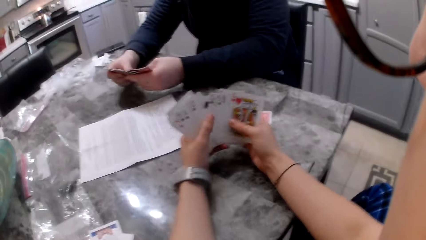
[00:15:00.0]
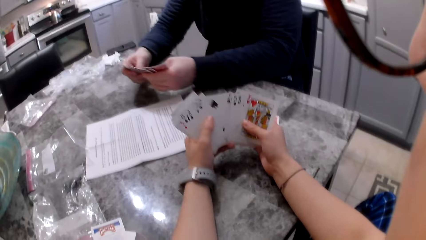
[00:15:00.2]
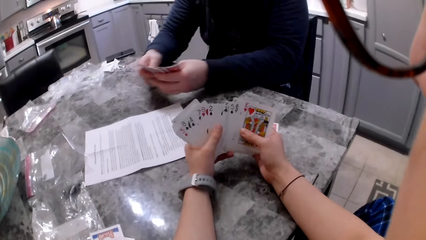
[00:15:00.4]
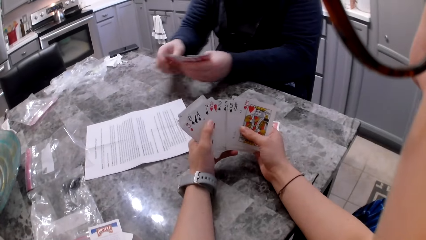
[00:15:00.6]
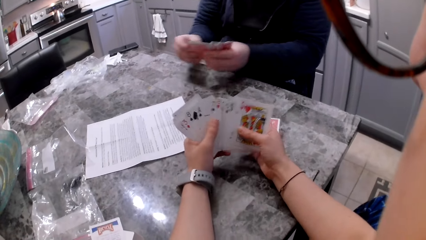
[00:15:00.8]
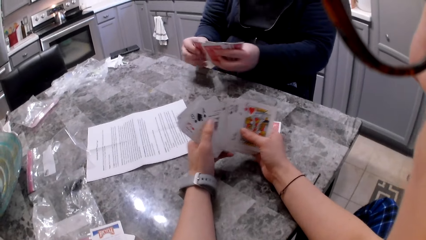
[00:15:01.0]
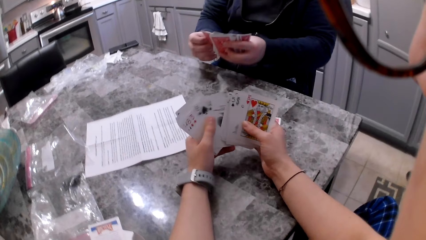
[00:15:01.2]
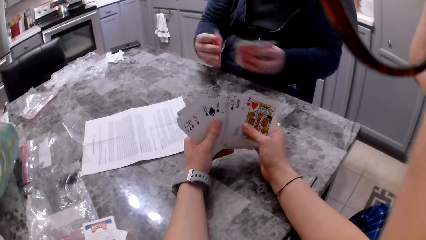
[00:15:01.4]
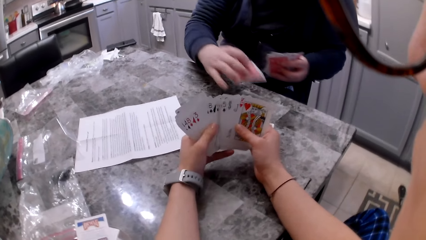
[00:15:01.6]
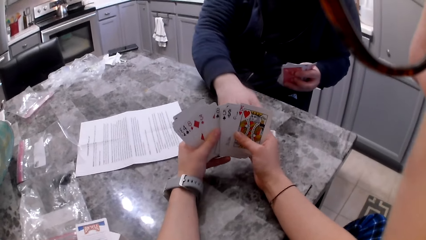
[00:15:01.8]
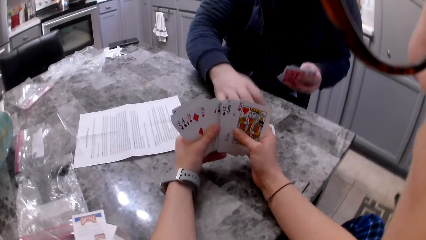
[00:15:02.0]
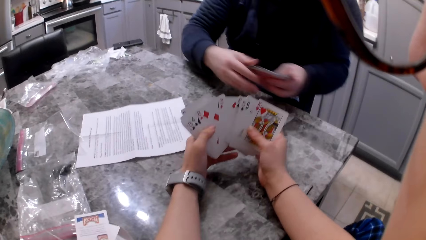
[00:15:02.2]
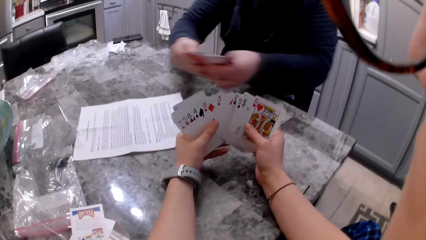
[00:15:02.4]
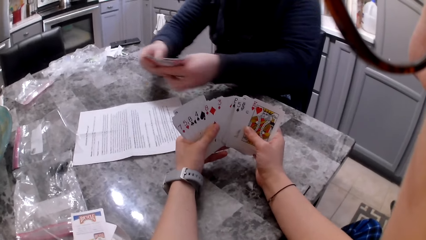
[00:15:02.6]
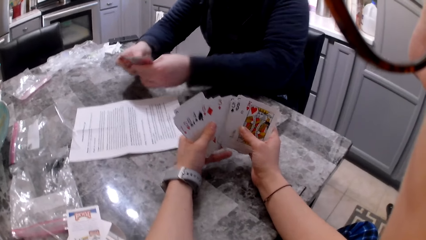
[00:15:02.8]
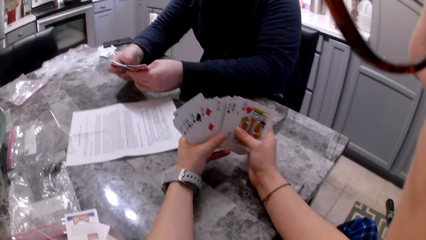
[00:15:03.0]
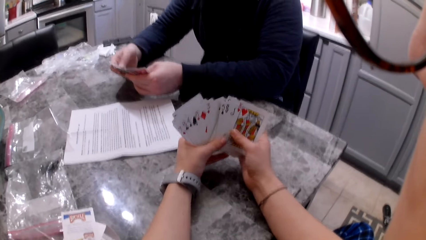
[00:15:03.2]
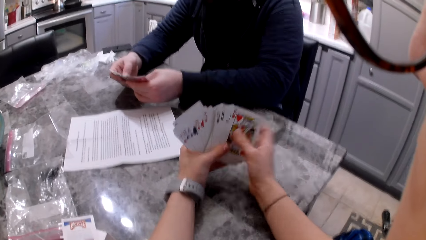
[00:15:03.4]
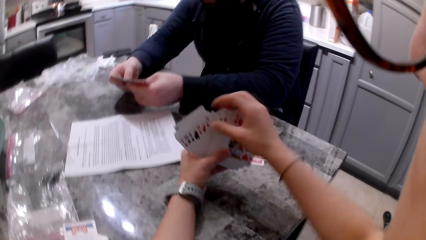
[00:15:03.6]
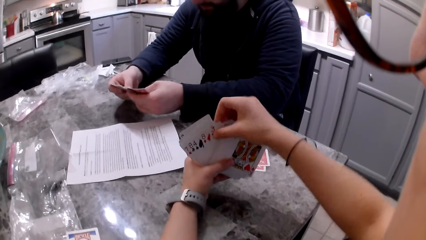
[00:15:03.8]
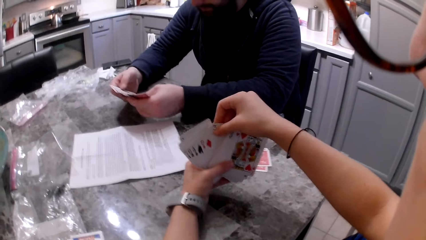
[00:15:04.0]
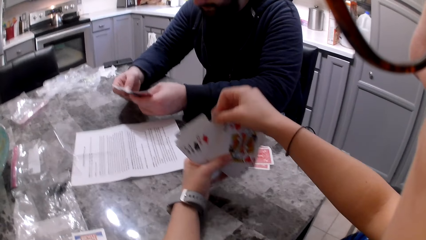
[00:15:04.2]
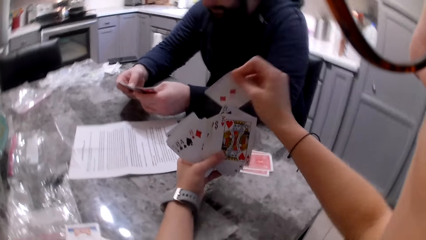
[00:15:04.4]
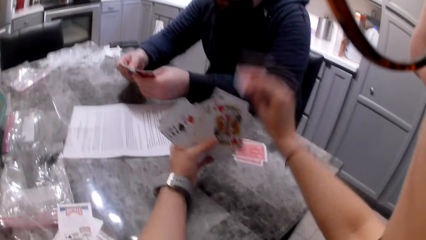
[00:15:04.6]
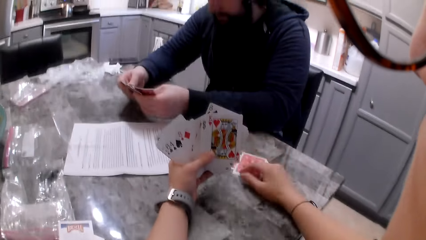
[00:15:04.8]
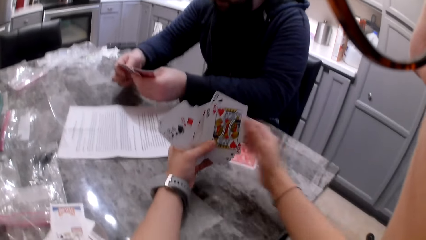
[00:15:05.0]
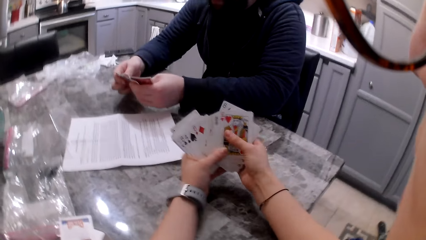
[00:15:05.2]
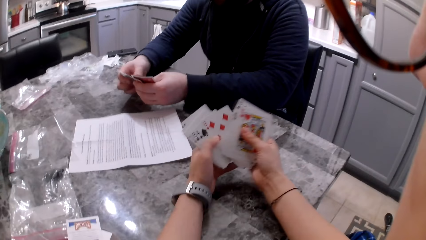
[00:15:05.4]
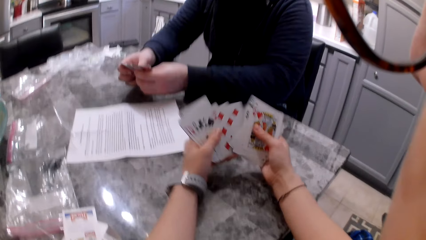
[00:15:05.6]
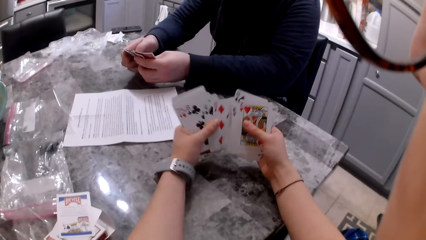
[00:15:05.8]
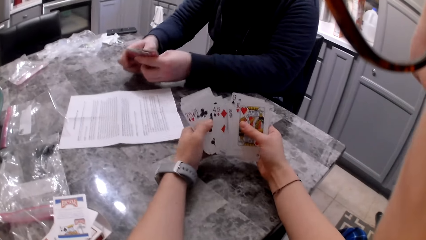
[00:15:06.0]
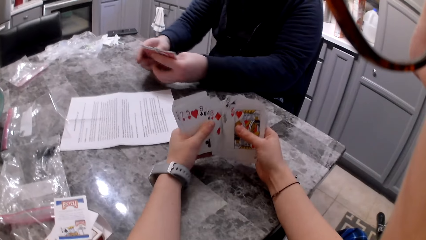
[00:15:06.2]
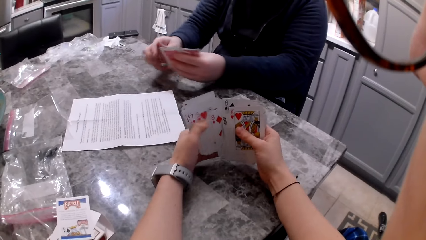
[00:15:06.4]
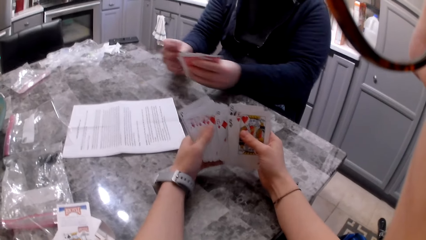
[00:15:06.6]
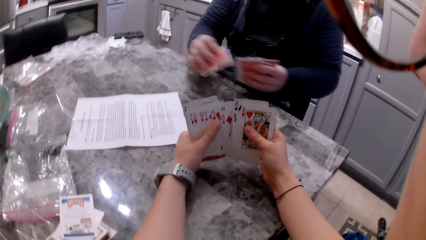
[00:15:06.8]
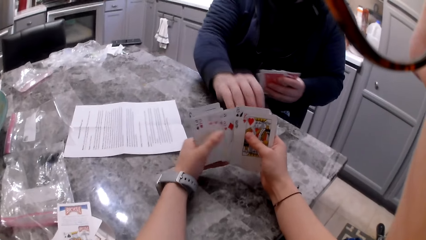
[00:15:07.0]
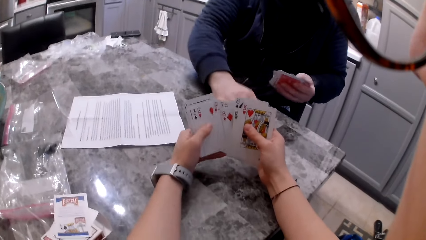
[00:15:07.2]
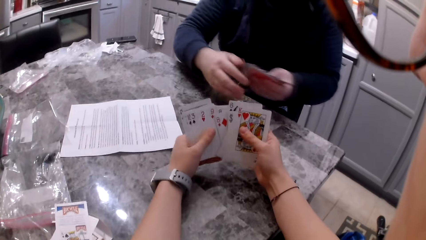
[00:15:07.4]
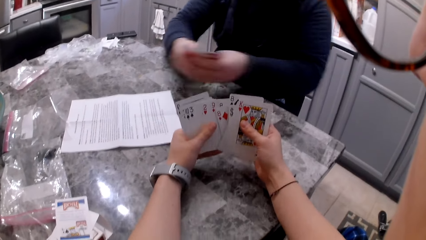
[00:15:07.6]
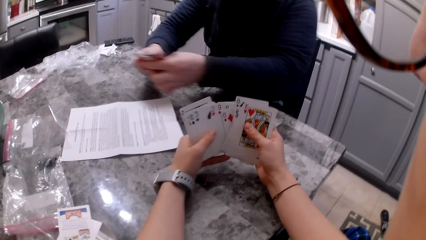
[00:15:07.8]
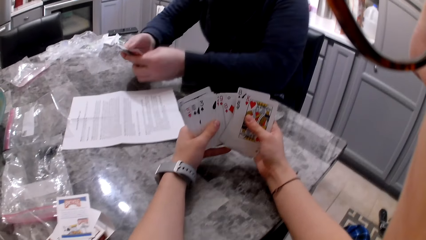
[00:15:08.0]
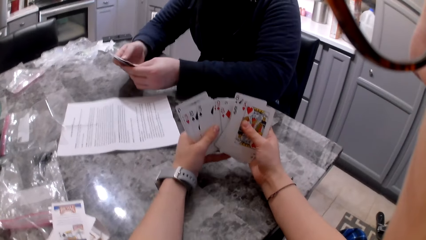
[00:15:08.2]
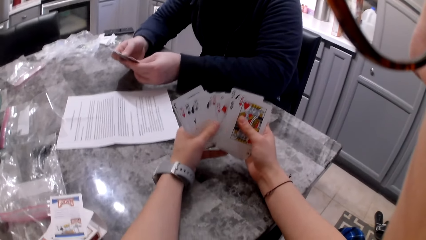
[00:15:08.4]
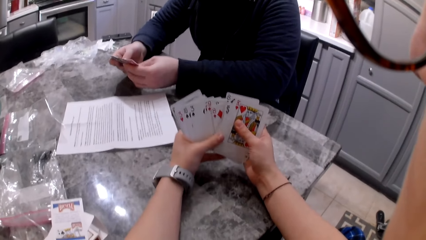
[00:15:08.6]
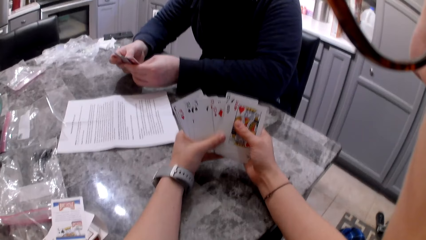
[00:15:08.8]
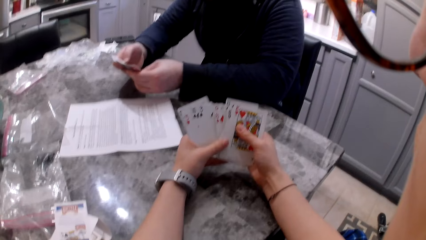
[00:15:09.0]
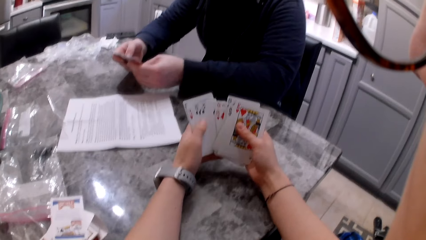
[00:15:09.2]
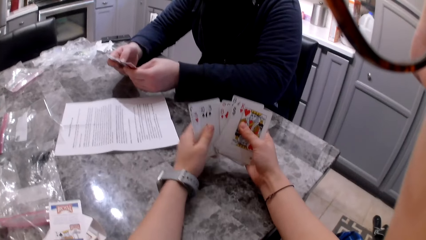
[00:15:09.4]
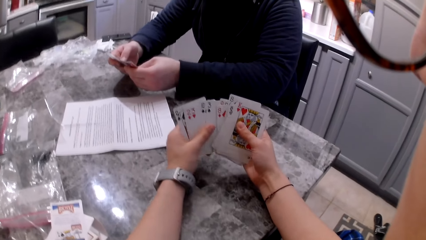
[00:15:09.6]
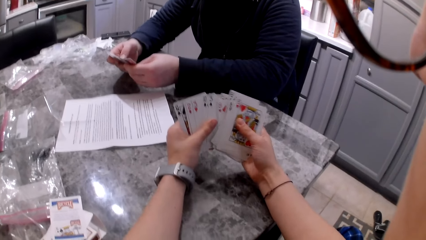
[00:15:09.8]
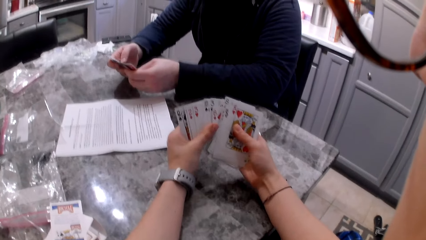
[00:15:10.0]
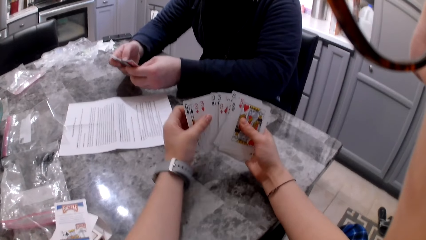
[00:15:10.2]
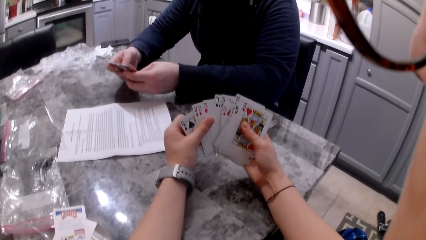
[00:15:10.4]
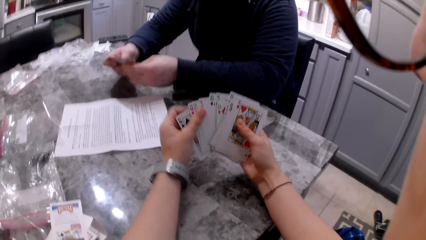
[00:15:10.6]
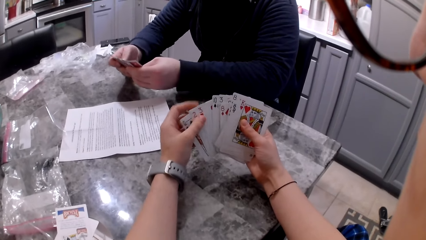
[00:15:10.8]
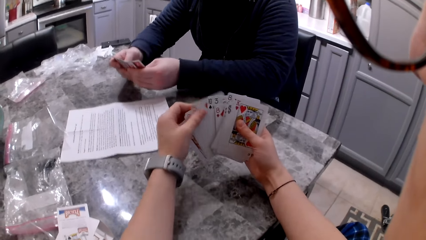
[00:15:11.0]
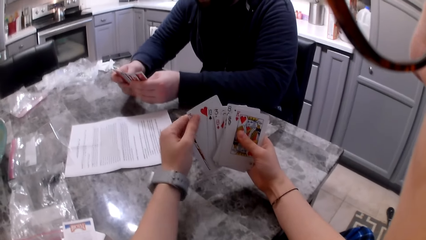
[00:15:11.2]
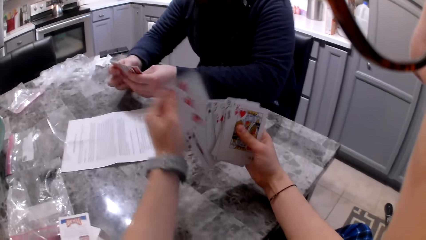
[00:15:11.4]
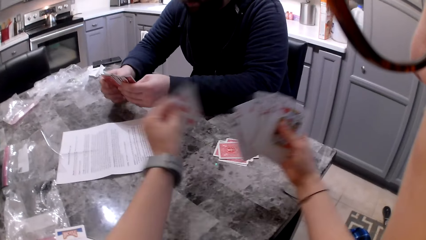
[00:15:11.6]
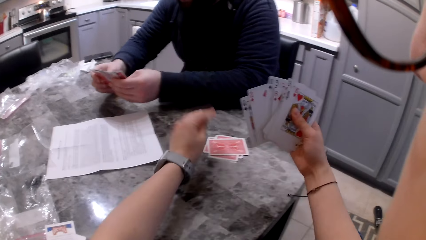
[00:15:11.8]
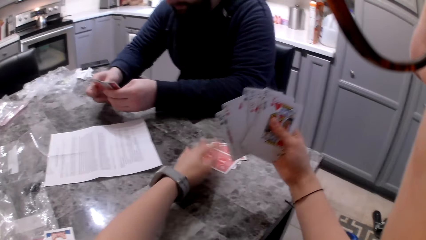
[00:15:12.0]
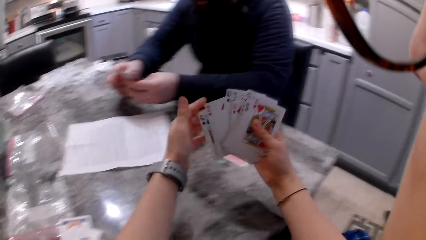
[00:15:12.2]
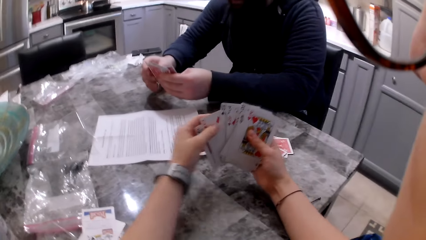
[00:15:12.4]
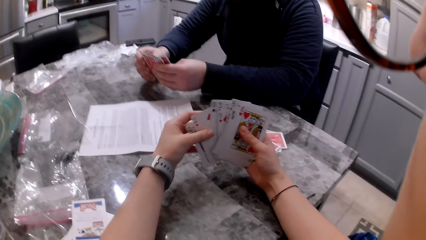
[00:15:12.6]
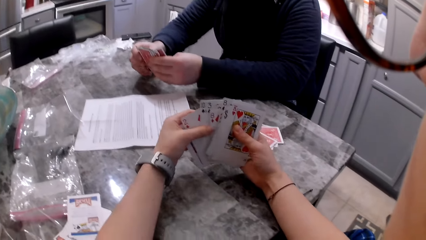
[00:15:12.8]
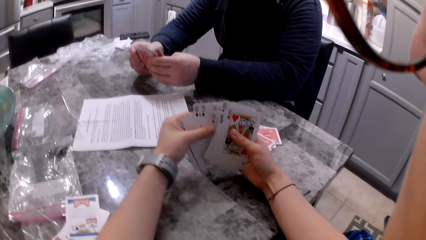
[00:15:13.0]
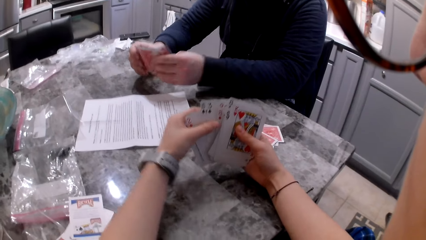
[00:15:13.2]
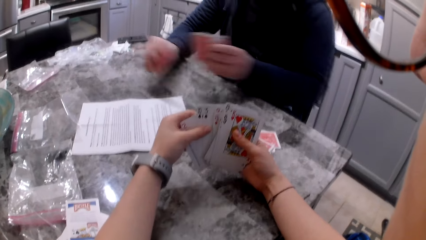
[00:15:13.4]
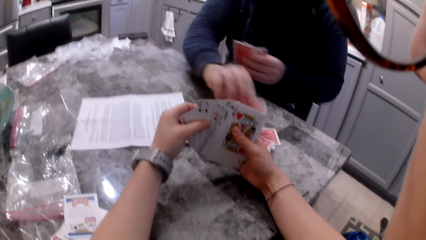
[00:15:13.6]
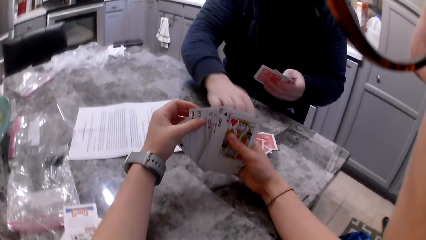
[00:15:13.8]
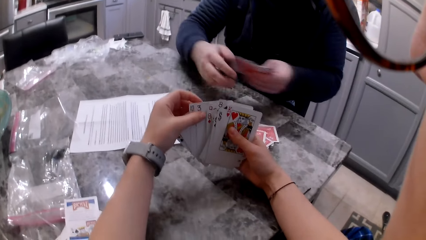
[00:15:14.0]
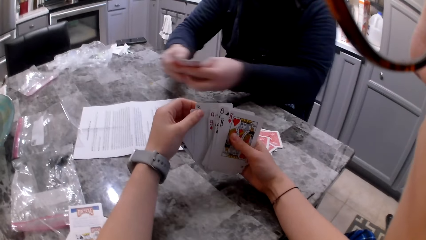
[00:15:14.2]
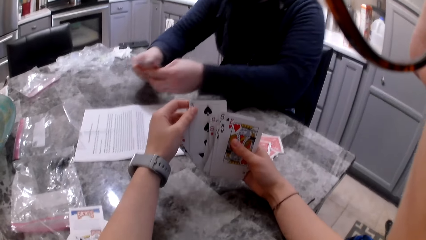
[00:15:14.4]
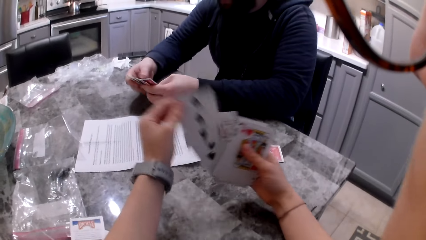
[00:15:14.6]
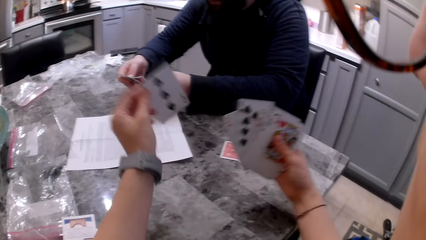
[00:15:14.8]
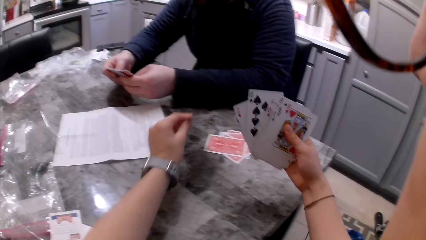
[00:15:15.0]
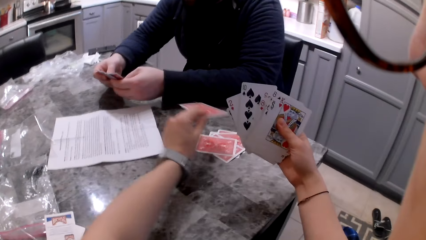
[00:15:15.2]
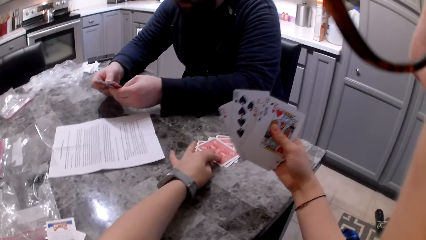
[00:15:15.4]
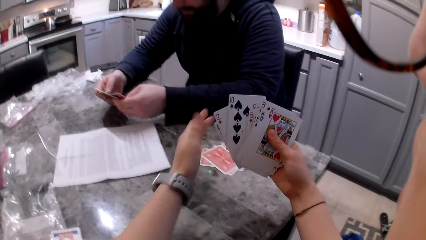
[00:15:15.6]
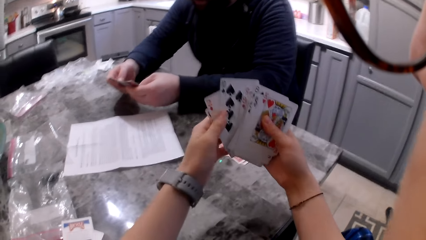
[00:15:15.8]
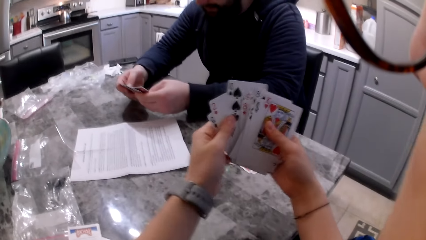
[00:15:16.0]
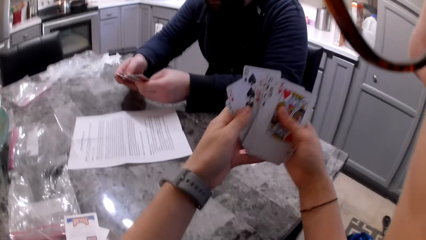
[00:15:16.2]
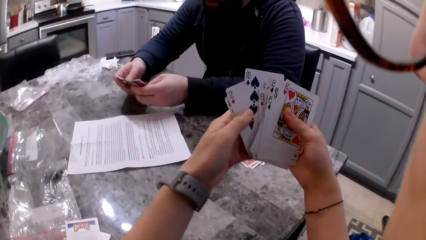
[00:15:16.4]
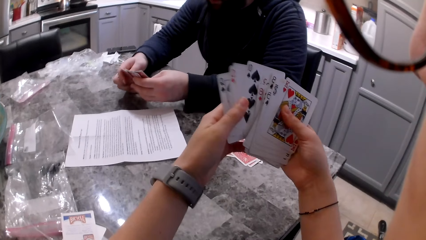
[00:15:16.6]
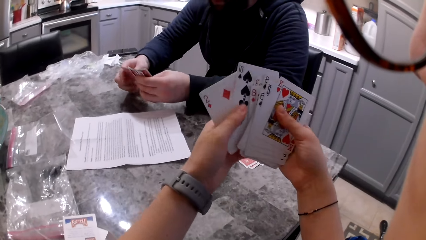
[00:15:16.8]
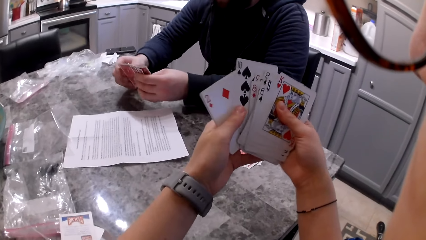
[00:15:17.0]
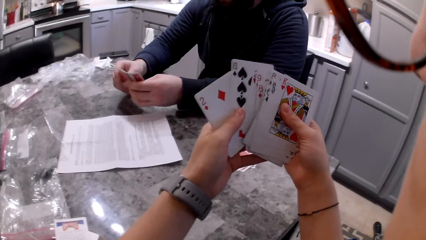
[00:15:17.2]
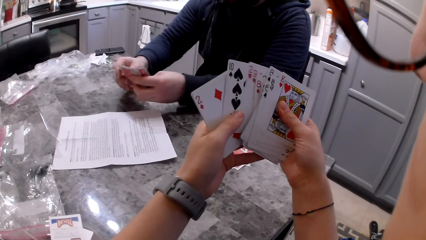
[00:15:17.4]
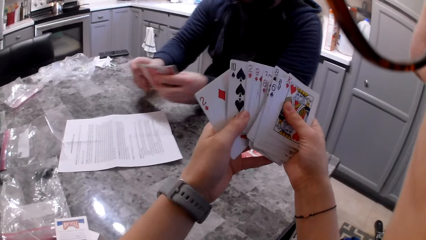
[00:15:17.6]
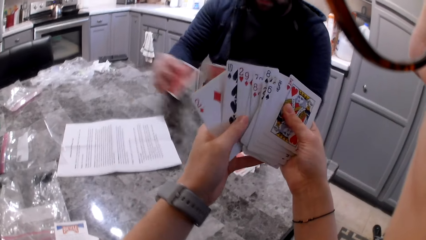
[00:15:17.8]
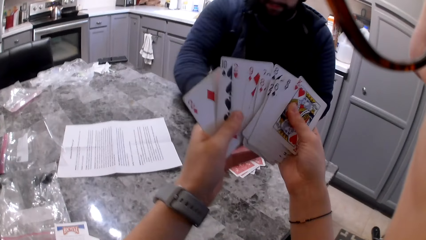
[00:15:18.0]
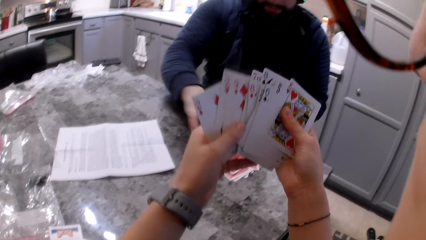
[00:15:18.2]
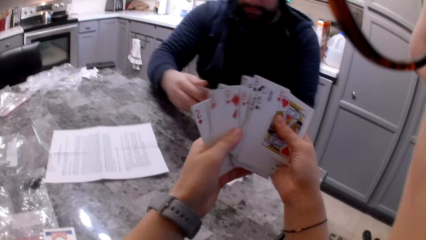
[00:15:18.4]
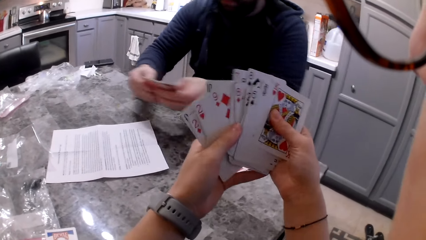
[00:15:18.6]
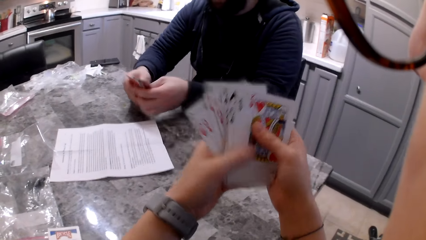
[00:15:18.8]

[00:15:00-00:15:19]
A man picks a card with his right hand, drops the card on the counter and shuffles cards in his hands. The camera wearer shuffles cards in her hands. She picks a card with her right hand, drops the card on the counter and shuffles cards in her hands. The man shuffles cards in his hands, picks a card with his right hand, drops the card on the counter and shuffles cards in his hands. The camera wearer shuffles cards in her hands. She picks a card with her right hand, drops the card on the counter and shuffles cards in her hands. The man picks a card with his right hand, drops the card on the counter and shuffles cards in his hands. The camera wearer picks a card with her right hand, drops the card on the counter and shuffles cards in her hands. The man shuffles cards in his hands, picks a card with his right hand and drops the card on the counter.
